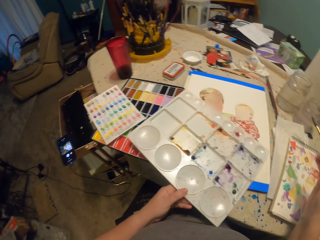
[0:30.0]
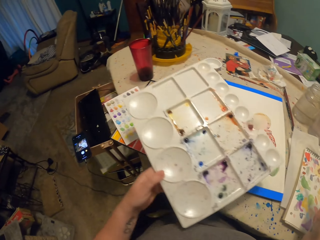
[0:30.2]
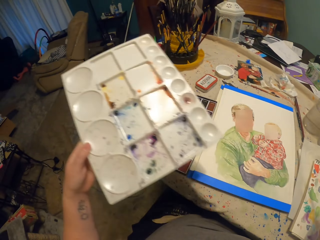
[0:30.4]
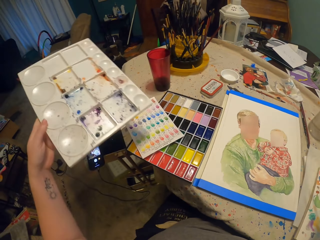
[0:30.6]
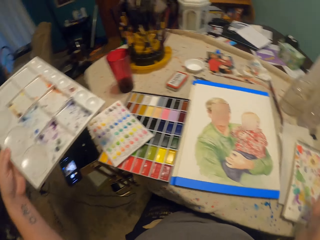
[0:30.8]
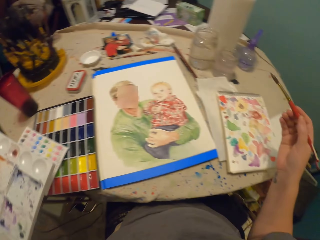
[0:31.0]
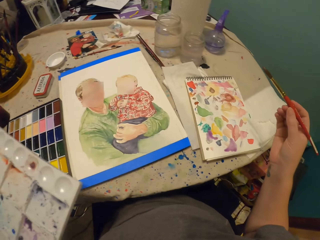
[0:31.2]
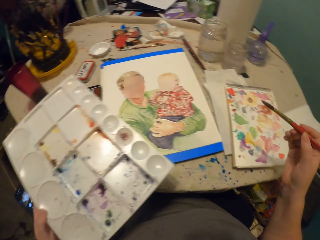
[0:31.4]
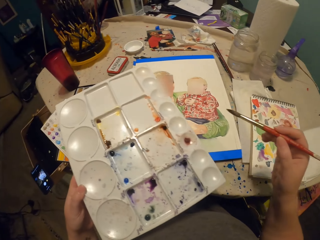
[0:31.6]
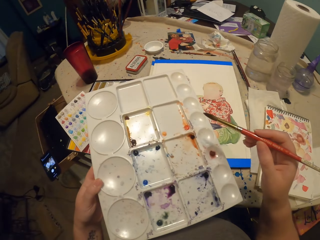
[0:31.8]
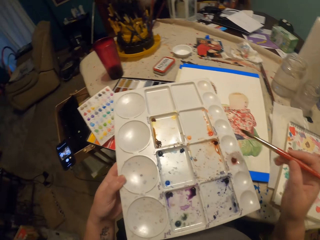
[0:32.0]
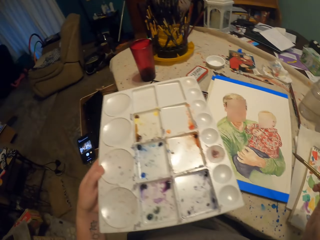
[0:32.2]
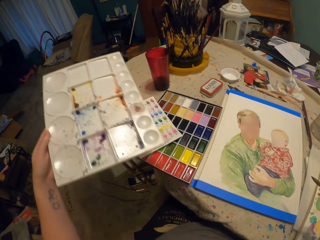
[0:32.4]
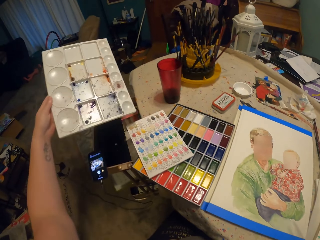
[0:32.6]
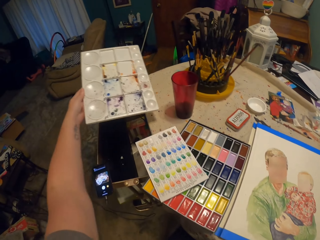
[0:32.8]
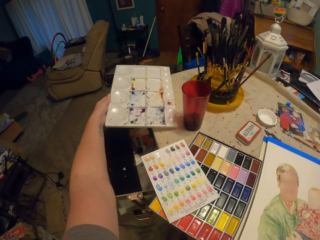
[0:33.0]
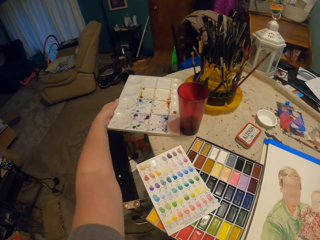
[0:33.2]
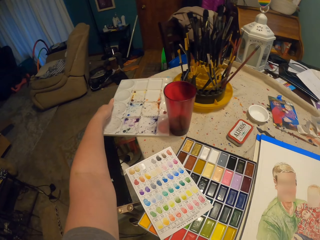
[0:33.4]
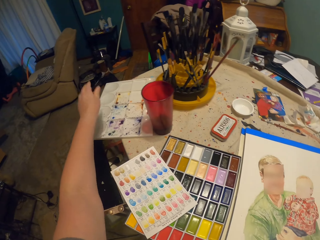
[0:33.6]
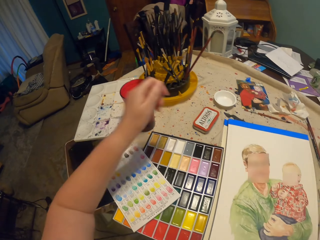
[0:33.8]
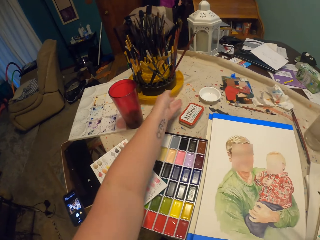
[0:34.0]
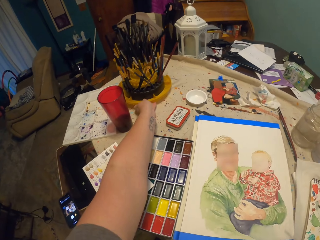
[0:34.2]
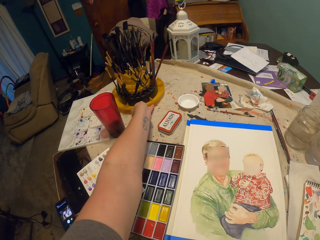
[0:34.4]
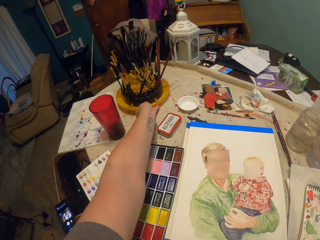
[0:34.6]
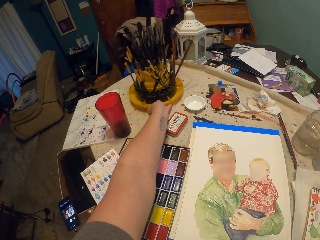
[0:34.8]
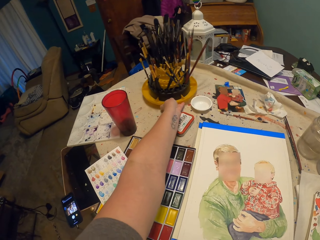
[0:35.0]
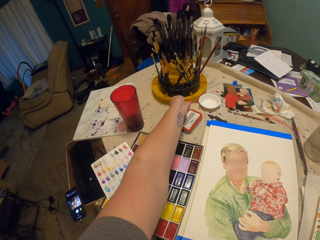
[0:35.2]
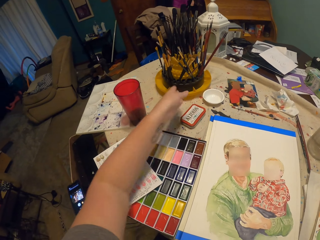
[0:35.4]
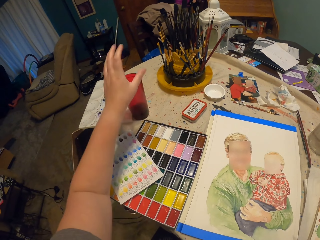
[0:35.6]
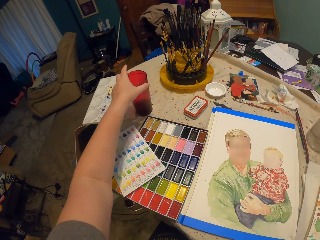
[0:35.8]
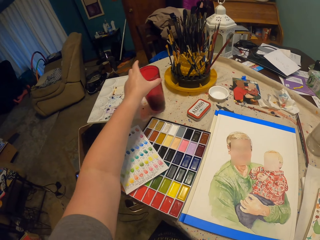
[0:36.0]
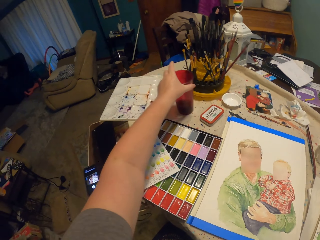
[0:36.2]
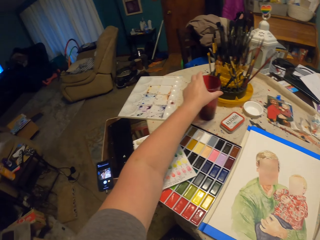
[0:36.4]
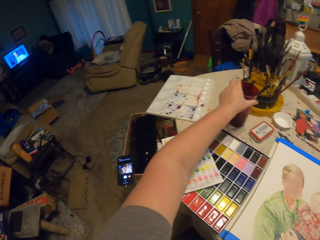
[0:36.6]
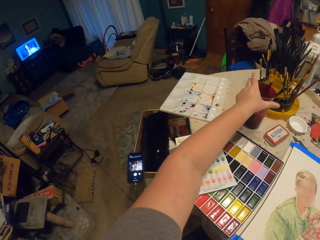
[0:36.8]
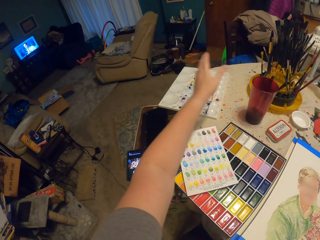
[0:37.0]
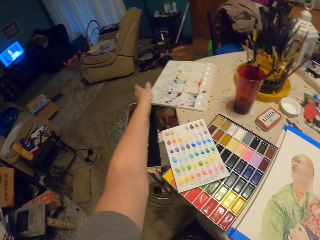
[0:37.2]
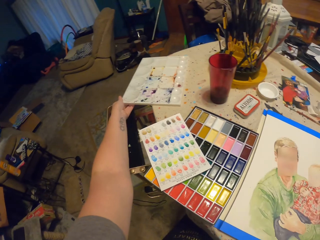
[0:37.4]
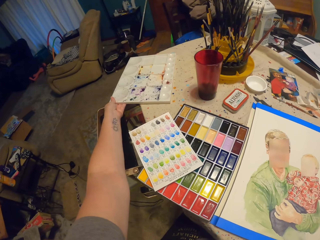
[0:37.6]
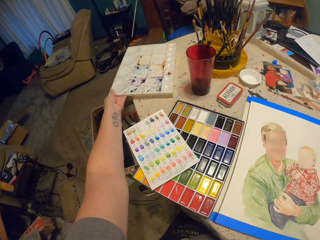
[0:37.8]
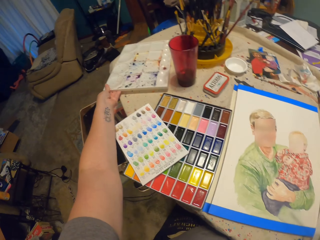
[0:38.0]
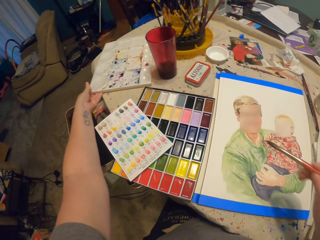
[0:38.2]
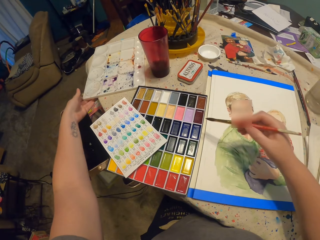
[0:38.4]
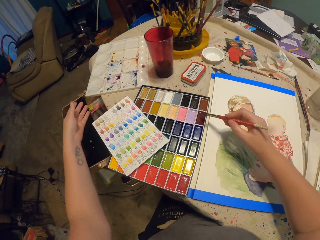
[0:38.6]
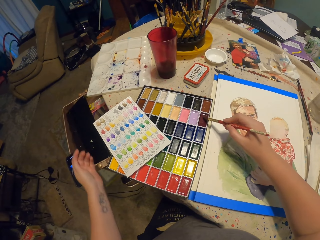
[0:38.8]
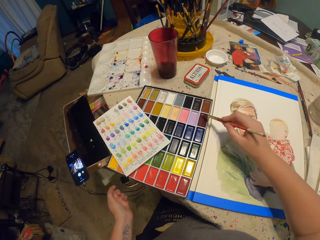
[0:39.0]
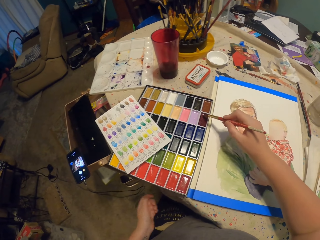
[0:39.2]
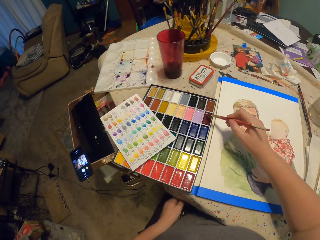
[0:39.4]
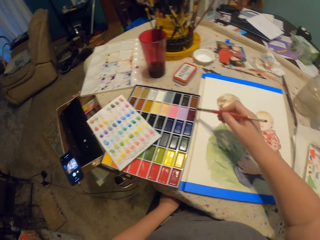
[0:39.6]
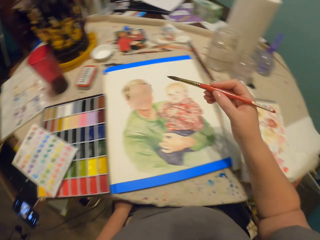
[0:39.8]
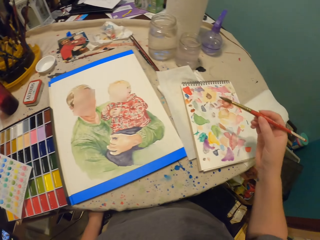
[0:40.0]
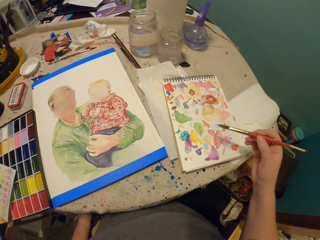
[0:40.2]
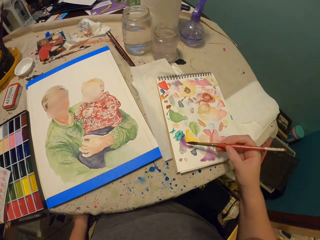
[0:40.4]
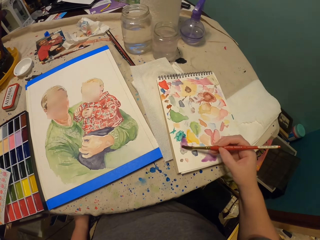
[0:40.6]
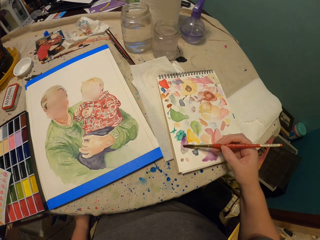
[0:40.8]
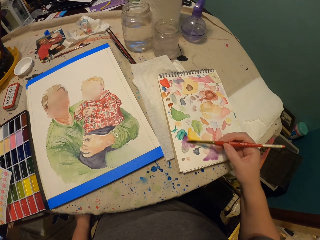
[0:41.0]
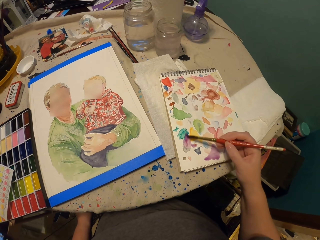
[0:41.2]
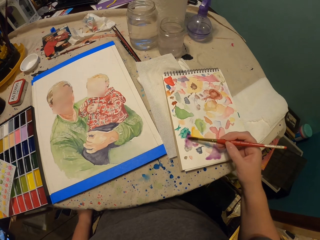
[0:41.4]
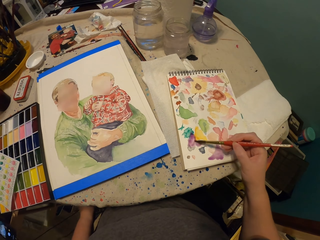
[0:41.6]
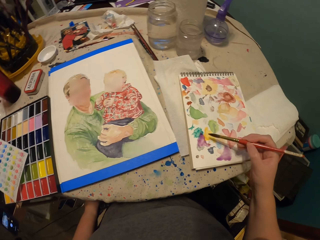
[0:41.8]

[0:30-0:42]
The camera wearer picks up the palette on the table. They place the palette on the table. They rotate the brush holder on the table. They pick up the cup on the table. They place the cup on the table. They push the palette on the table. They put the brush on the paint. They take paint in the palette with the paint brush. They paint the book. They taste paint on the book.

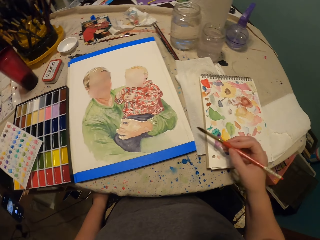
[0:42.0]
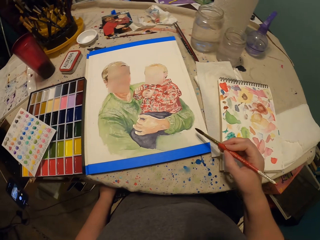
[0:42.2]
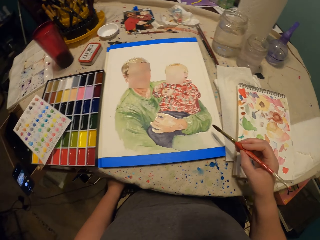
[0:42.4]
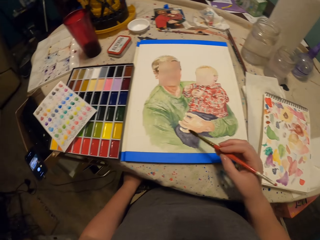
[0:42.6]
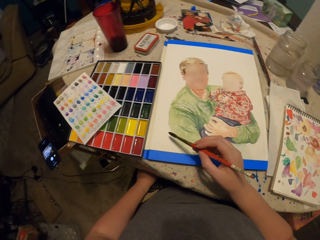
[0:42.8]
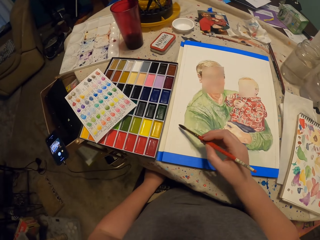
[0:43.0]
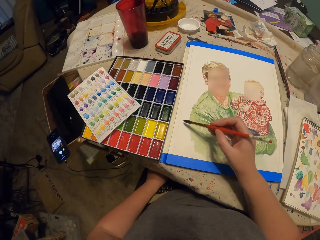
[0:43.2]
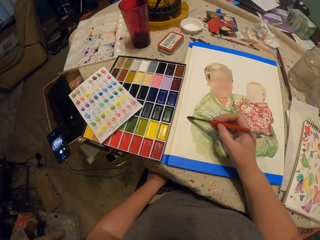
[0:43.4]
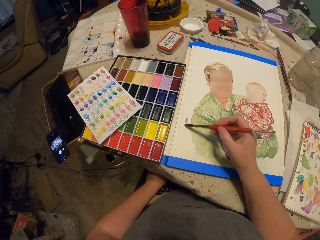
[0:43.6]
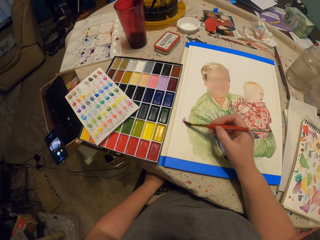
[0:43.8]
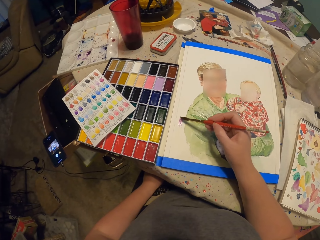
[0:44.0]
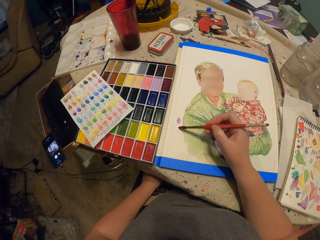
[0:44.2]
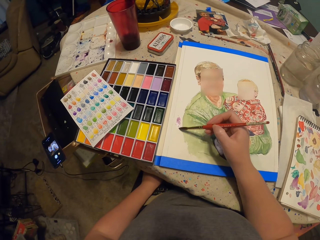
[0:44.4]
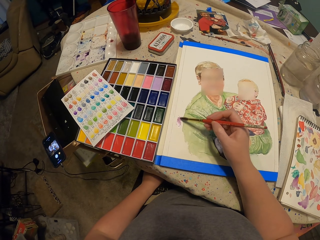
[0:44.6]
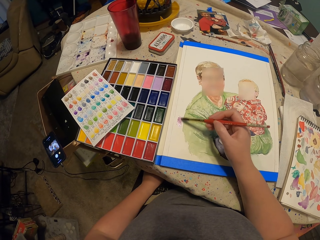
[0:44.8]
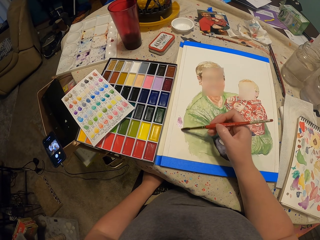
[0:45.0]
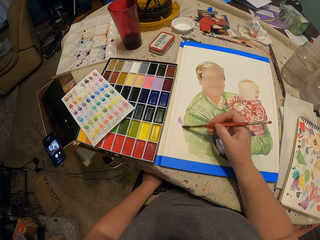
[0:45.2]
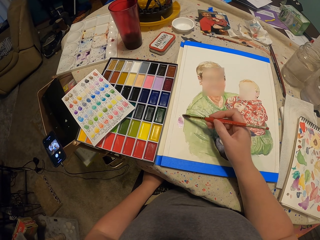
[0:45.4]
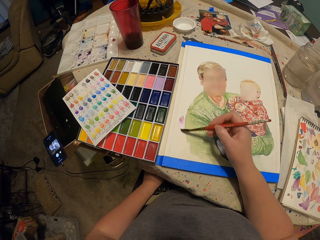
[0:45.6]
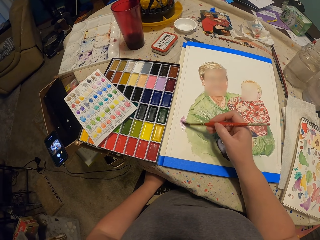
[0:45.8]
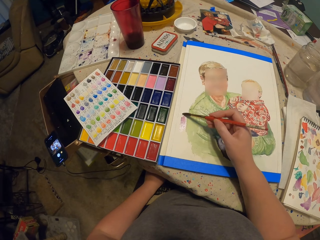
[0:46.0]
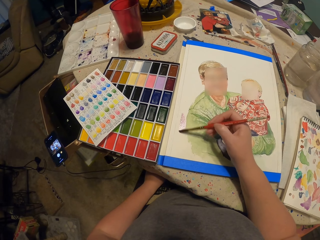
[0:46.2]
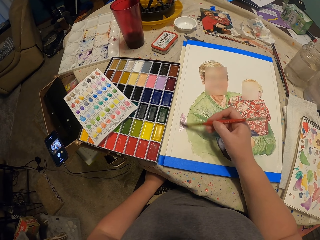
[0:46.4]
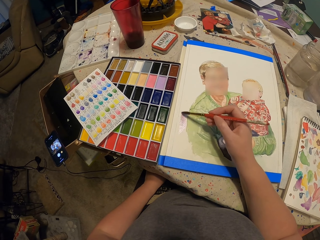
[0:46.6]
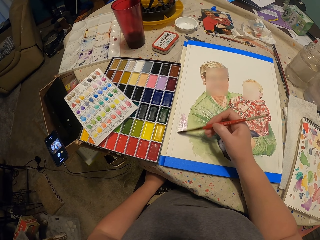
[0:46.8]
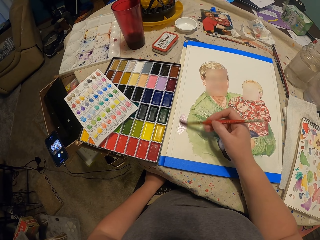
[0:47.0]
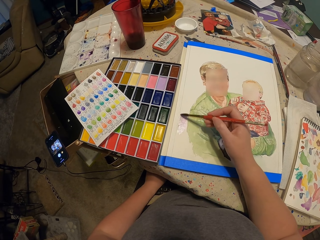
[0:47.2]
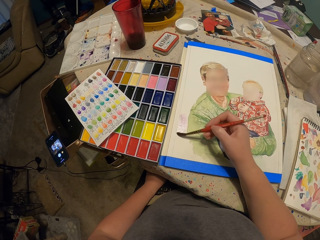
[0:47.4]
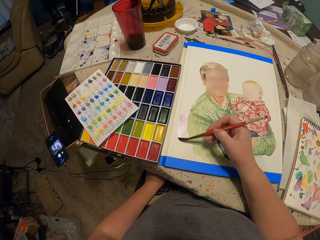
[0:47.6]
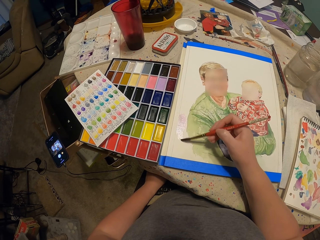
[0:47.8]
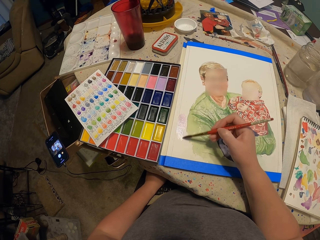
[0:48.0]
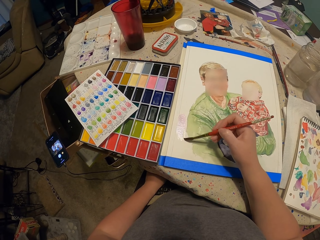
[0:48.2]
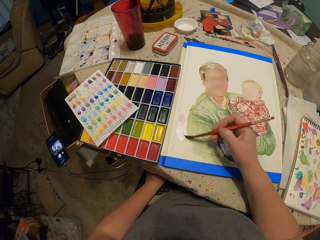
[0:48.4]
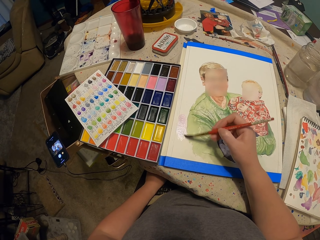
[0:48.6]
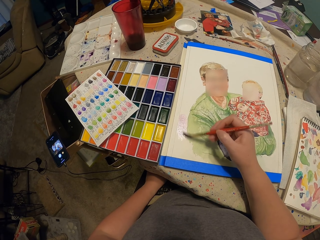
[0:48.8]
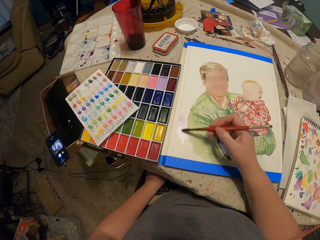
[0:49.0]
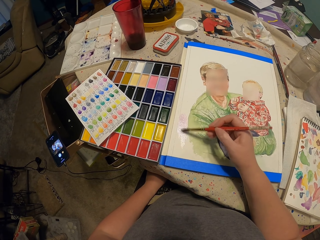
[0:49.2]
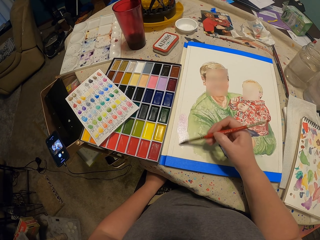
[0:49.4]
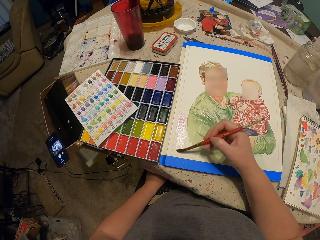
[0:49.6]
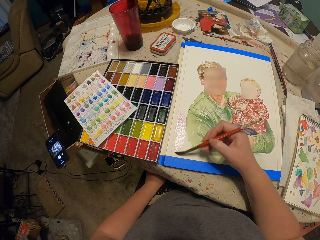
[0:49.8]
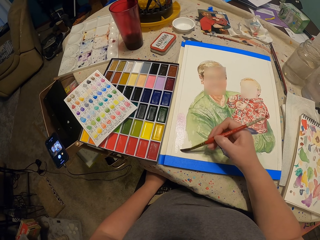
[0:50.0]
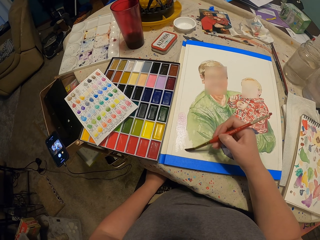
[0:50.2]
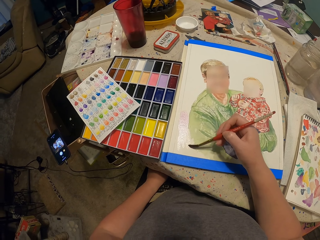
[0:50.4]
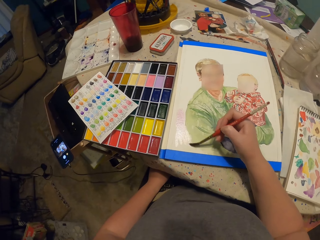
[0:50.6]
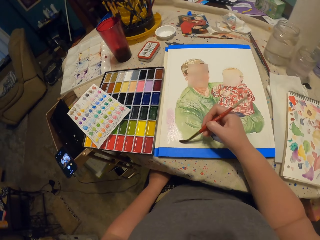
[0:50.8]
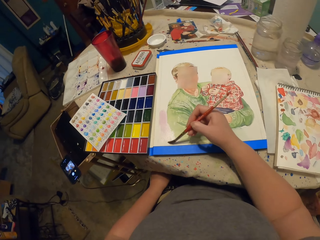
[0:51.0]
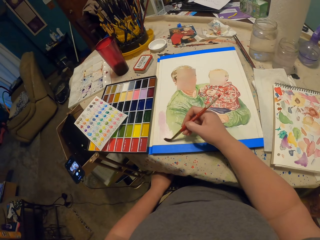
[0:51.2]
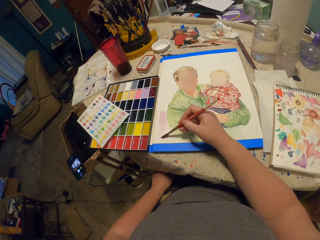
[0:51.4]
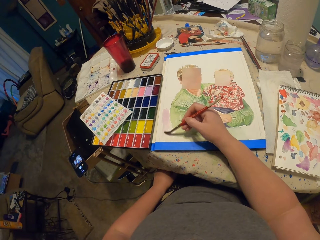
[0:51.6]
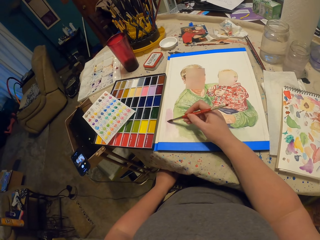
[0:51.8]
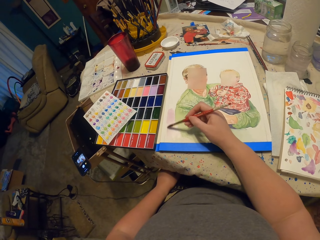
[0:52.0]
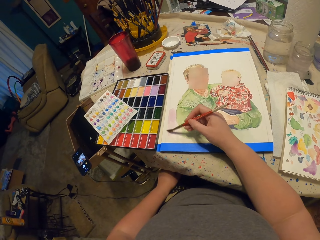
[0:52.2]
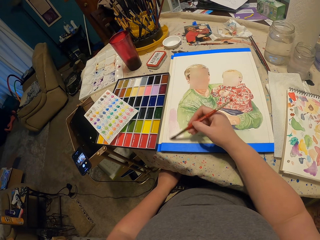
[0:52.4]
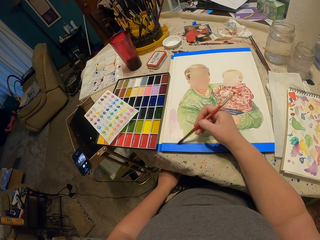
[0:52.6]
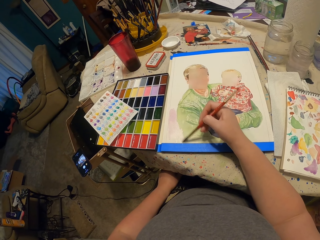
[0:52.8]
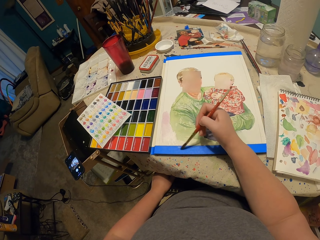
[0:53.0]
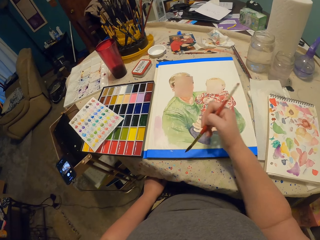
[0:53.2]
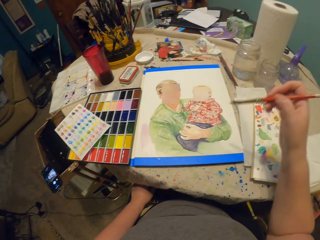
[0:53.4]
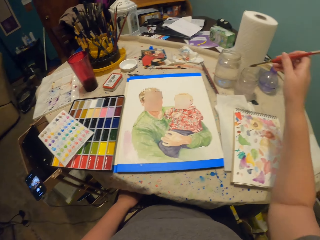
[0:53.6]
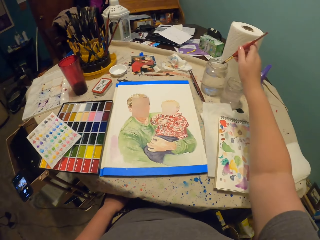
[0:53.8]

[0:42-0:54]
The camera wearer moves the right hand. They paint on the paper on the table with the brush.
